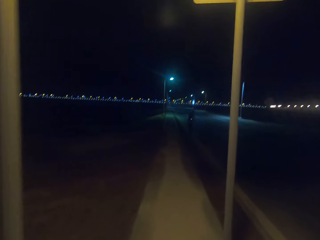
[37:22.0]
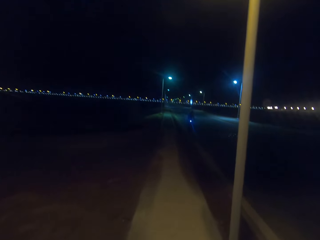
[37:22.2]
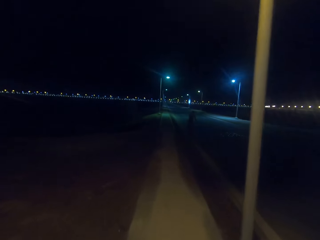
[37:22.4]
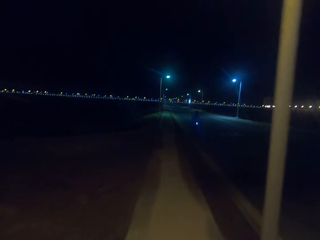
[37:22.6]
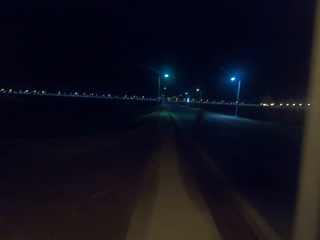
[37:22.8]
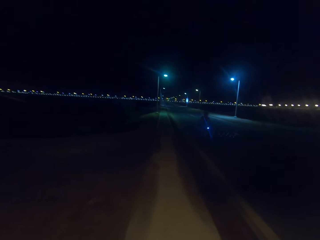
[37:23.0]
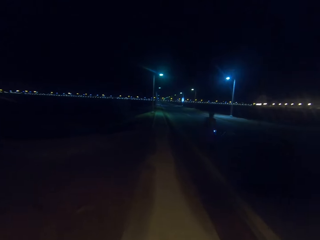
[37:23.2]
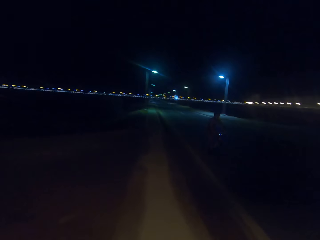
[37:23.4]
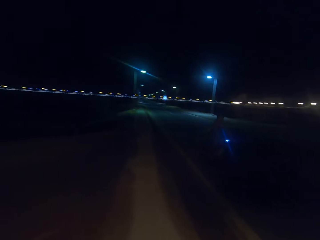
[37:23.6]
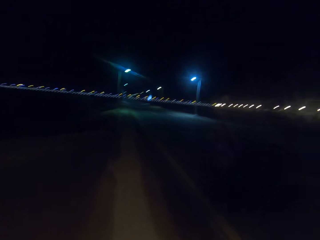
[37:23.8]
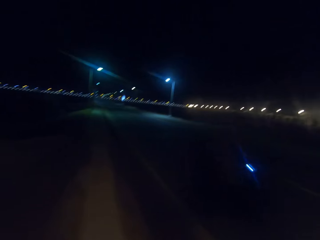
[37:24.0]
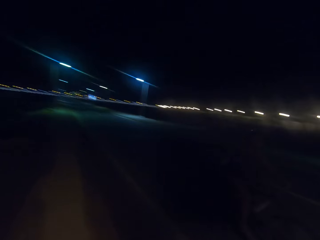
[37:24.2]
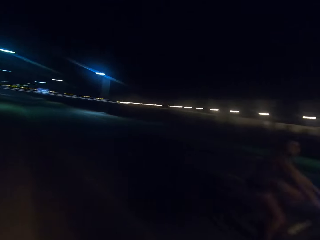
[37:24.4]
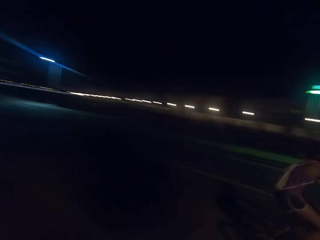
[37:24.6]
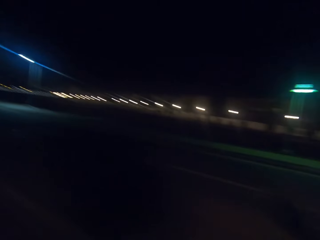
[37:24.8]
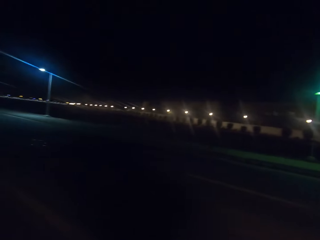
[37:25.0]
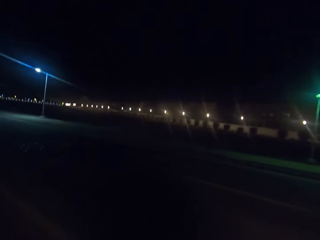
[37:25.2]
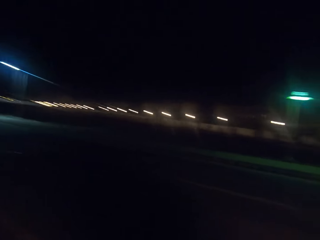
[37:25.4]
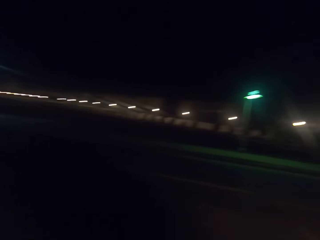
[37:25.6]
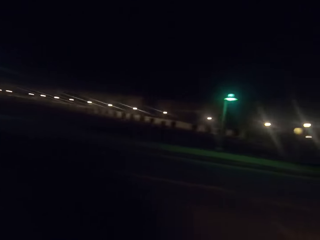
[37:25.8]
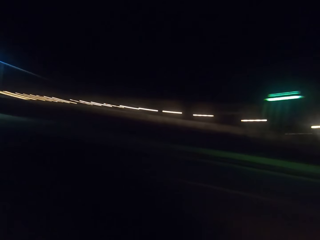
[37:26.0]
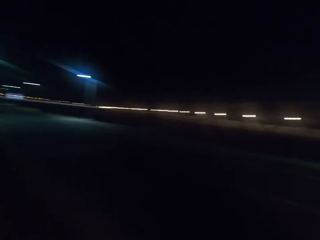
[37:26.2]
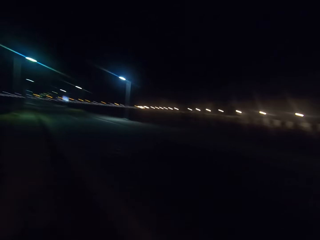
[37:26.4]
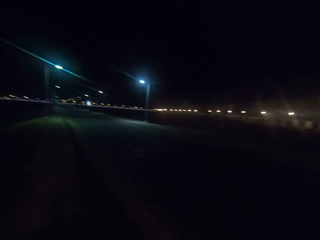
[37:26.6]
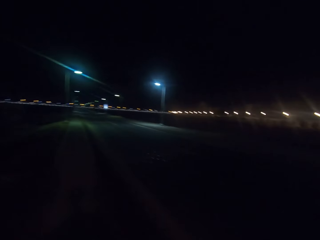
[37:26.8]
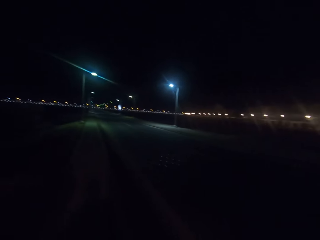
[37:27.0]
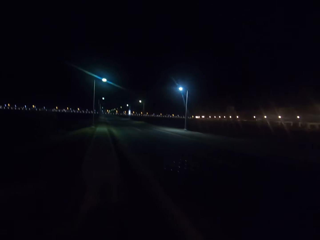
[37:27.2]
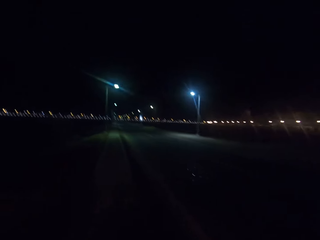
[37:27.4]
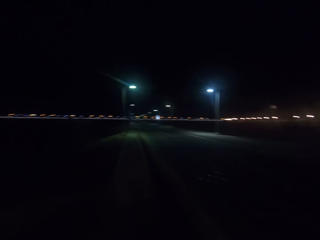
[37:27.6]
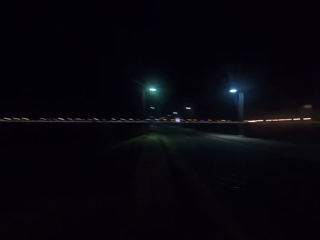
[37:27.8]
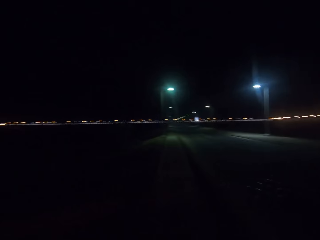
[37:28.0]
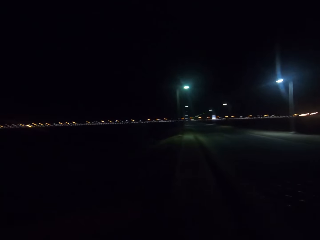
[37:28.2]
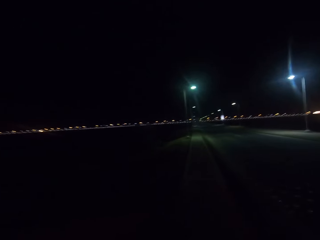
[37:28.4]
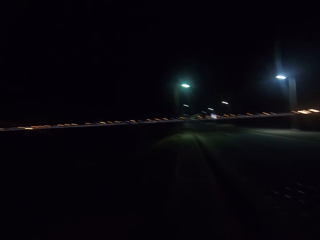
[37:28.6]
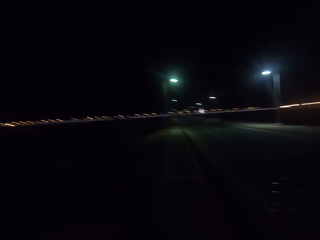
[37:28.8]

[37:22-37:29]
A person is cycling.

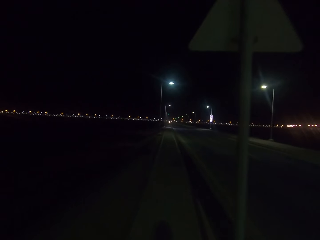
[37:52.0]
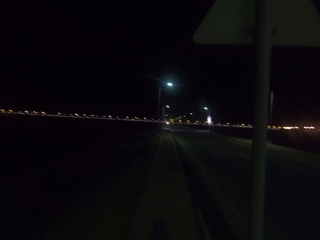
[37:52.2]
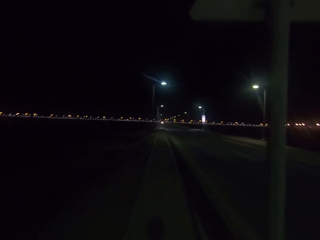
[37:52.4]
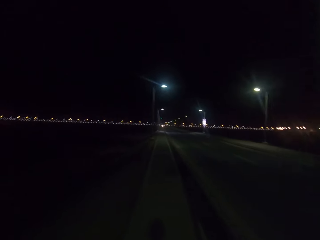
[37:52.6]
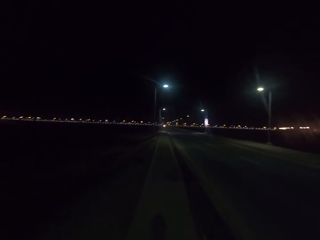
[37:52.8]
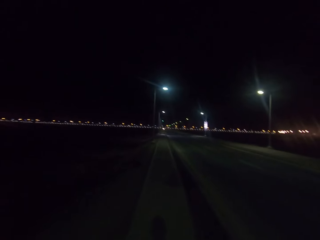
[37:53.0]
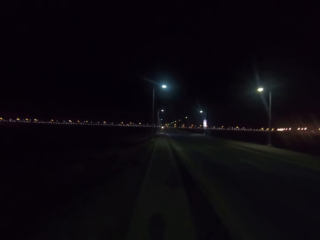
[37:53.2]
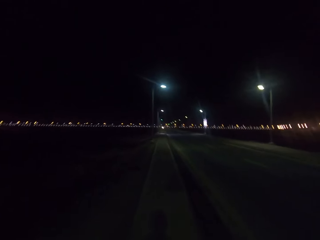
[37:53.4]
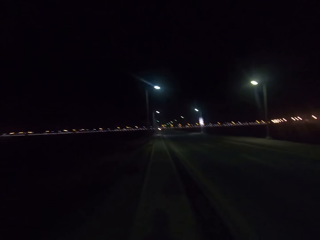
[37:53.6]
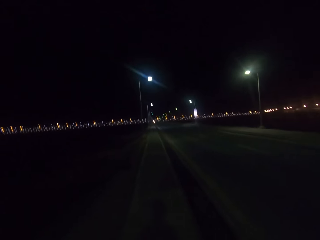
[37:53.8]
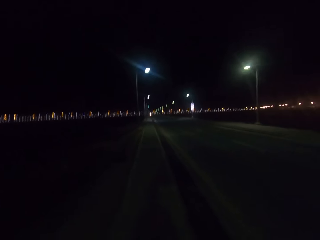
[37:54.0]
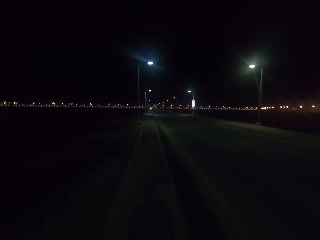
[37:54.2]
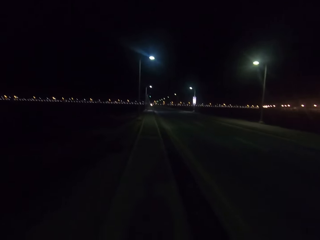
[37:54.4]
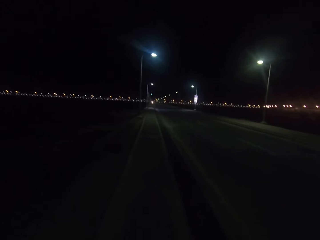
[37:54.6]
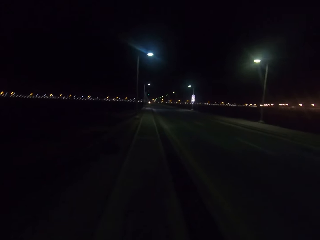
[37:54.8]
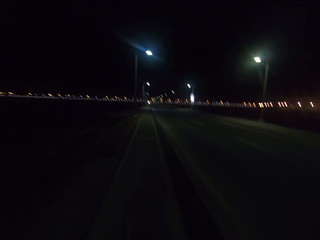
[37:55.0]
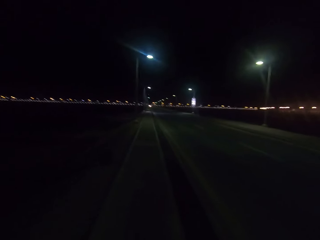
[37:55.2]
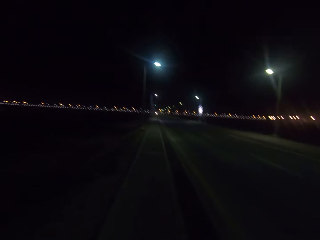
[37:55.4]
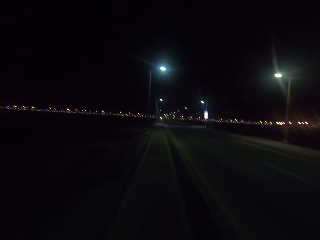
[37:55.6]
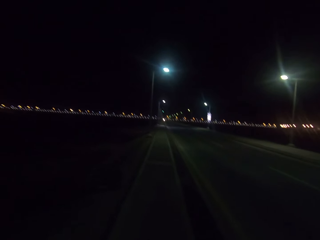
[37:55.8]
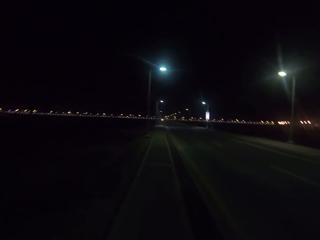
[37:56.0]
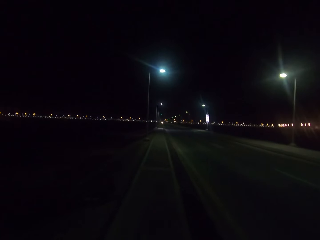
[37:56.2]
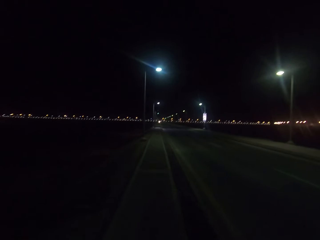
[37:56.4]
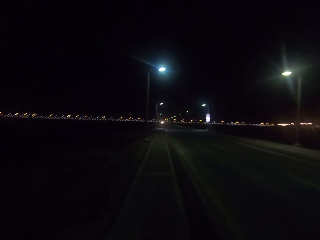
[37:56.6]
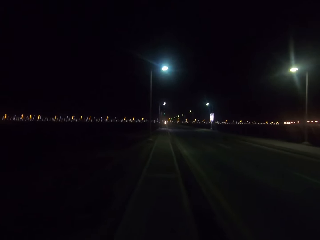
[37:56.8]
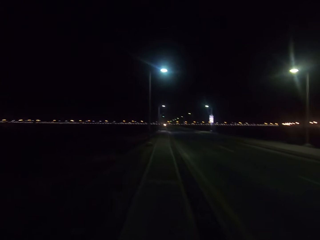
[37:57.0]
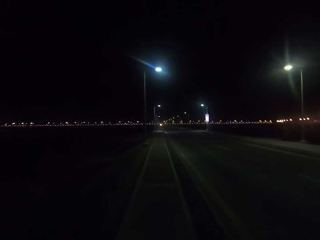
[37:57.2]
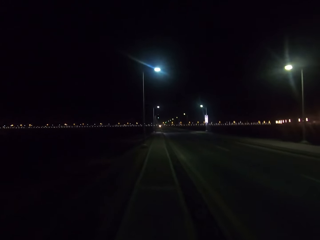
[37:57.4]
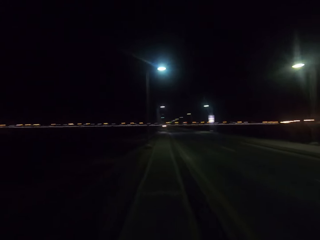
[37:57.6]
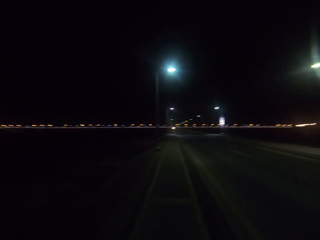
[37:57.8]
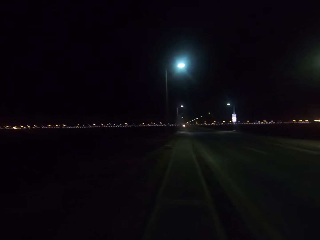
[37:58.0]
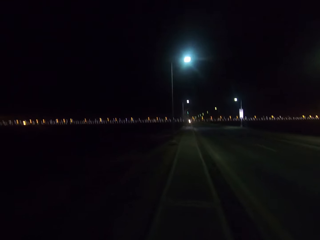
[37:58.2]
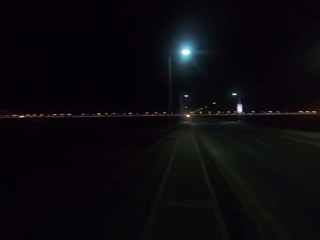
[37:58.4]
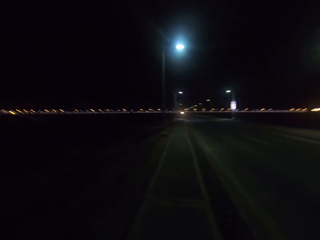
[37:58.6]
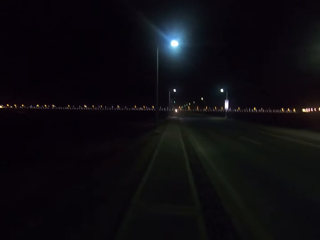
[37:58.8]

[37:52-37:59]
The camera wearer walks on the road.

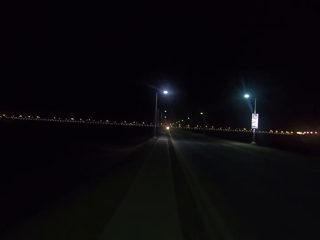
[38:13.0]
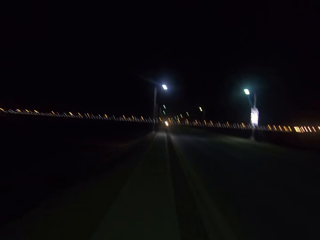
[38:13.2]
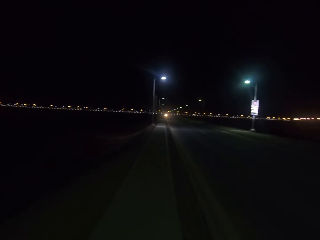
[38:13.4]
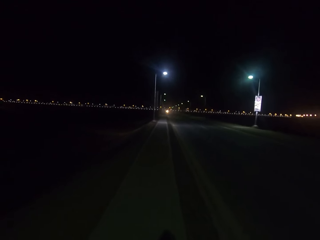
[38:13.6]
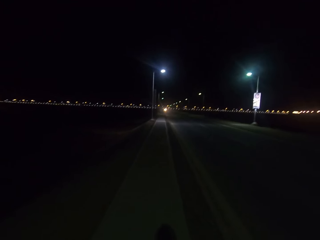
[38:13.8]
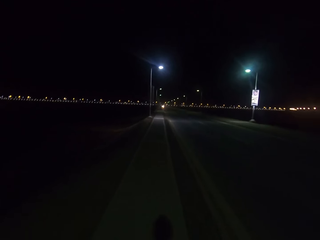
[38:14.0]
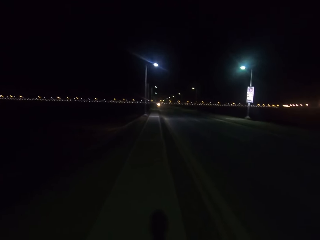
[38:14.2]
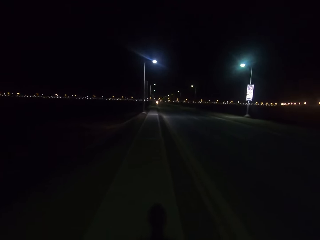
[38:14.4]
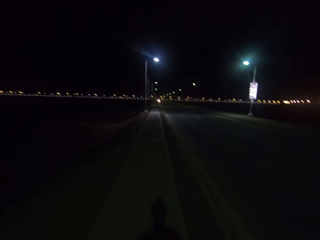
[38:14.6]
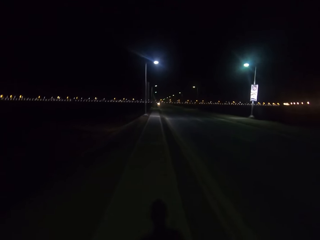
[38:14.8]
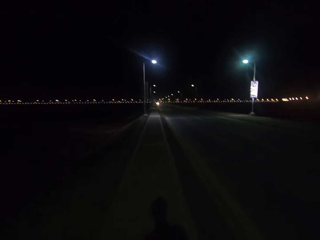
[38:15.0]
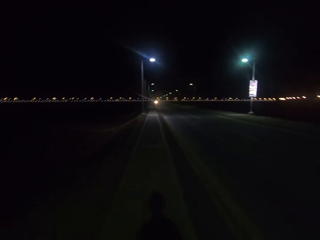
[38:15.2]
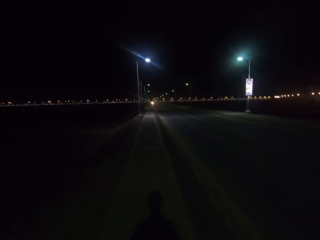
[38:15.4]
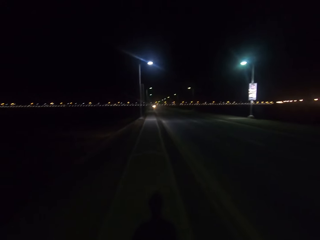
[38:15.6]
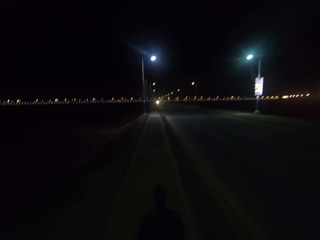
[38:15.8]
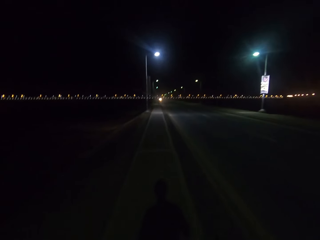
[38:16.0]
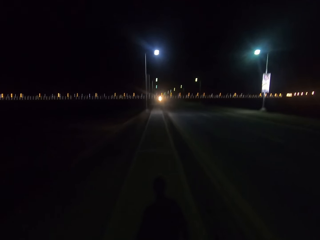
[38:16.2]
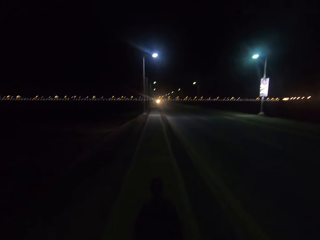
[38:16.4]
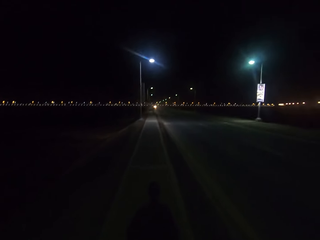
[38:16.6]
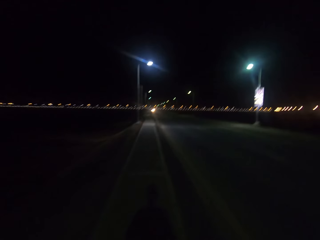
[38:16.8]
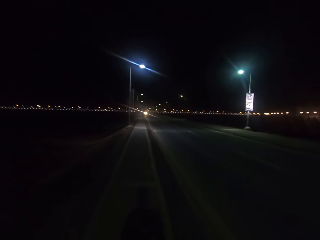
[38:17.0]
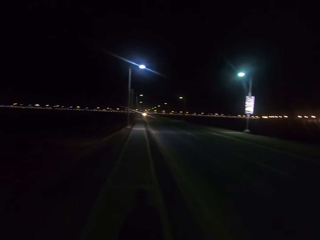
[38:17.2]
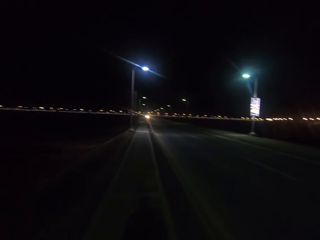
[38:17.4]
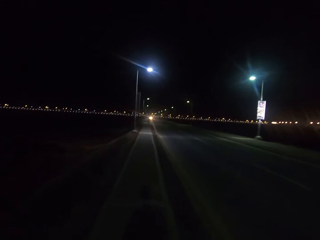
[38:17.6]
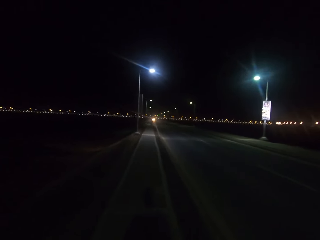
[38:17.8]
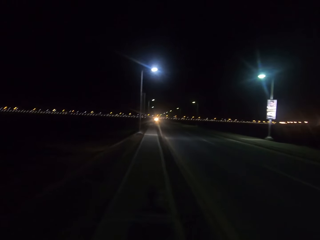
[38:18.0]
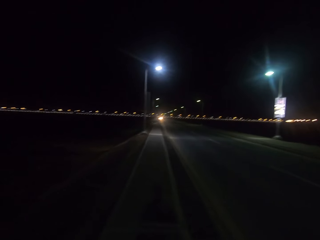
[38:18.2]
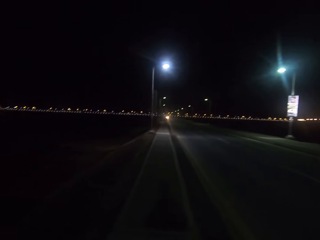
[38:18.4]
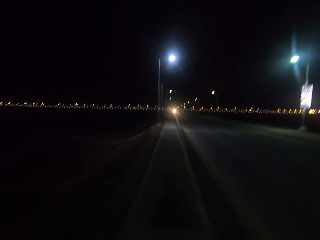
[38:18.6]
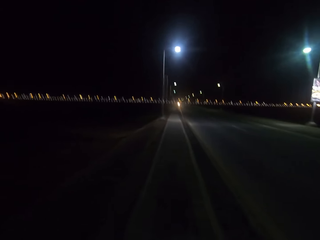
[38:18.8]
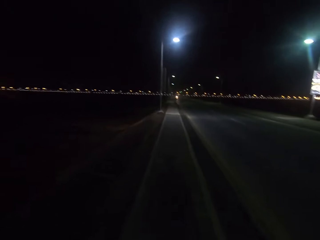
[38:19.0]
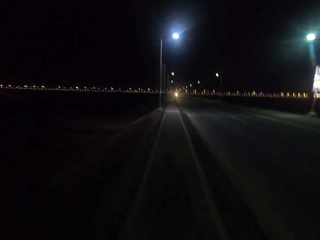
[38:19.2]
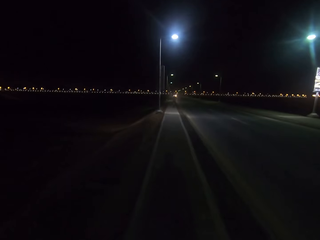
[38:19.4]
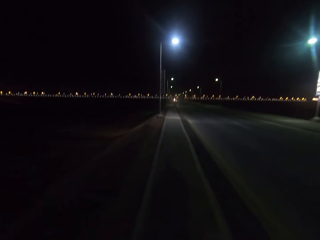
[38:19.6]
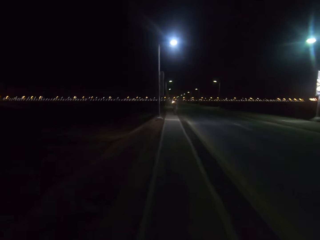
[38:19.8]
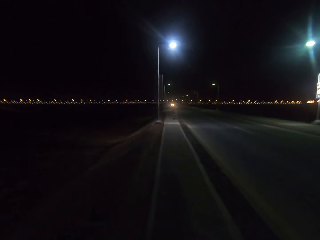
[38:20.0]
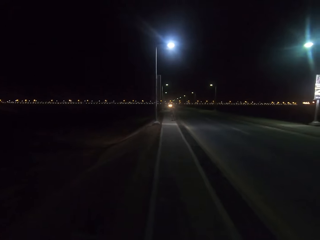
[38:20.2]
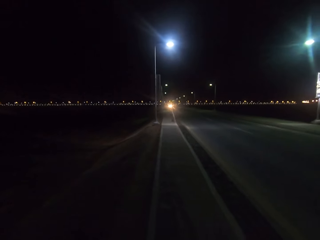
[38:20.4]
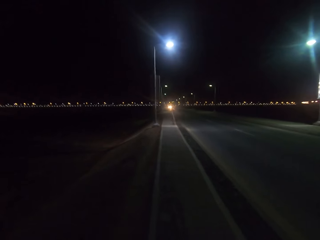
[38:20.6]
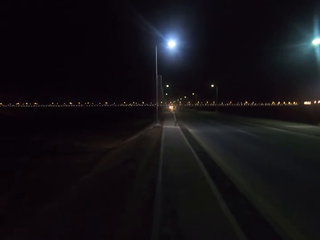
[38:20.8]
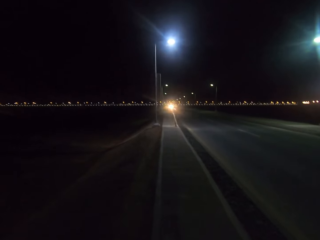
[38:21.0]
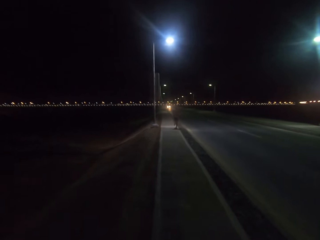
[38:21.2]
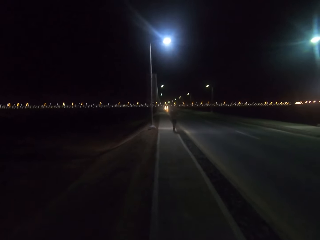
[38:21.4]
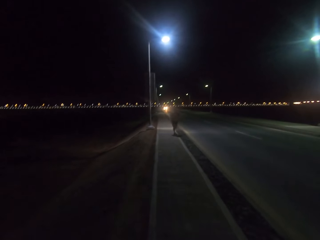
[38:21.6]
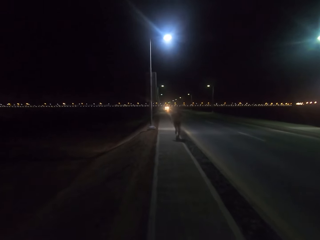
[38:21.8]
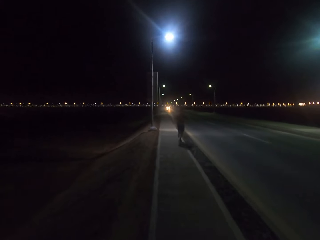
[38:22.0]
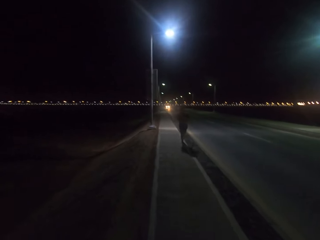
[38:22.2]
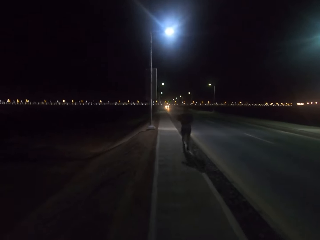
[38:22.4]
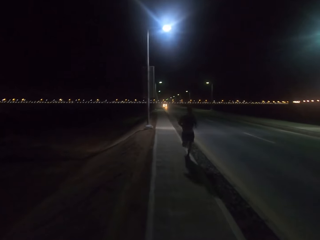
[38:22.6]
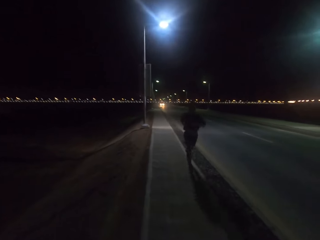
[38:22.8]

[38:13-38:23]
The camera wearer walks on the road.
